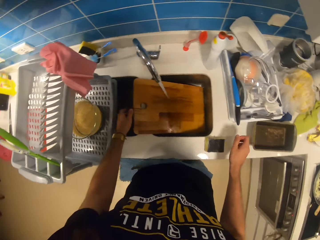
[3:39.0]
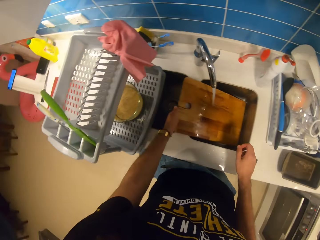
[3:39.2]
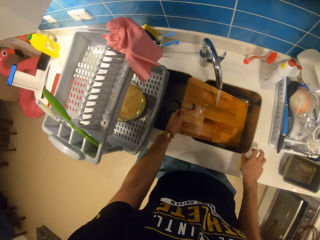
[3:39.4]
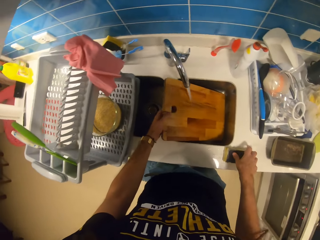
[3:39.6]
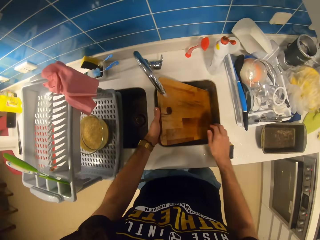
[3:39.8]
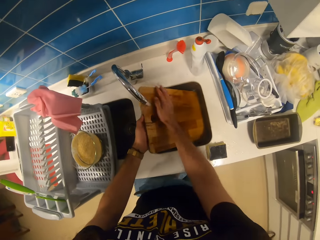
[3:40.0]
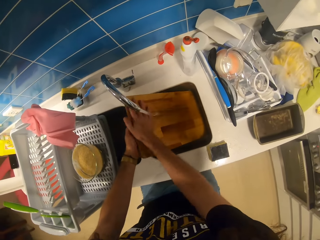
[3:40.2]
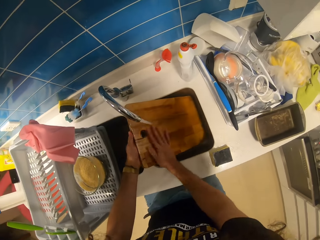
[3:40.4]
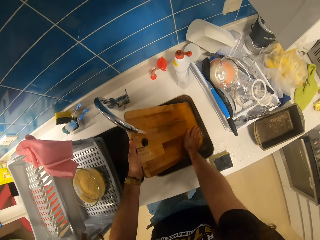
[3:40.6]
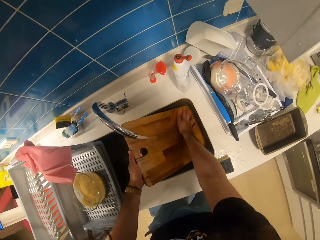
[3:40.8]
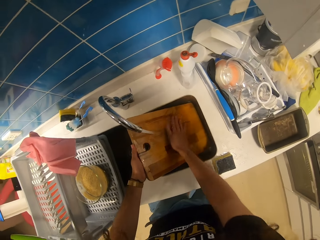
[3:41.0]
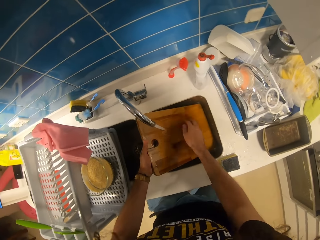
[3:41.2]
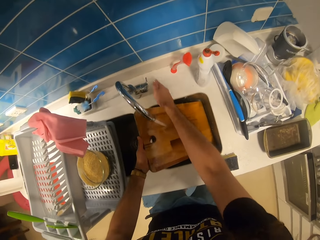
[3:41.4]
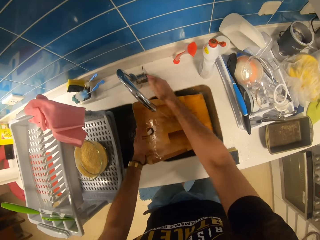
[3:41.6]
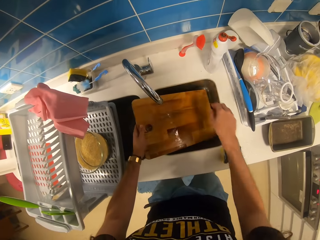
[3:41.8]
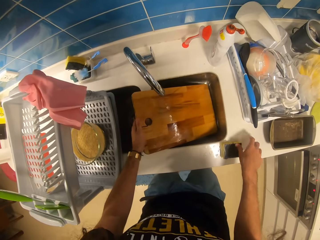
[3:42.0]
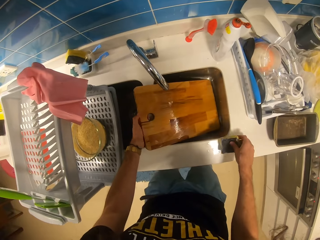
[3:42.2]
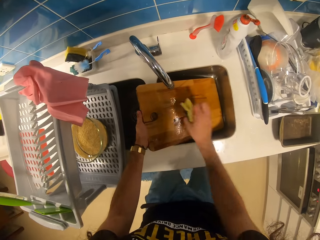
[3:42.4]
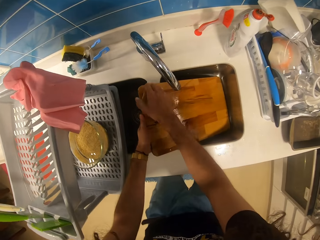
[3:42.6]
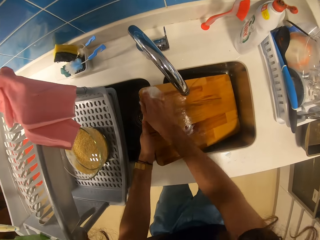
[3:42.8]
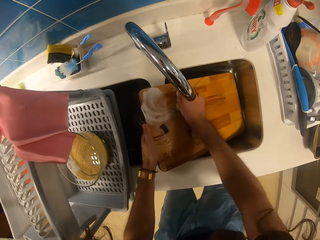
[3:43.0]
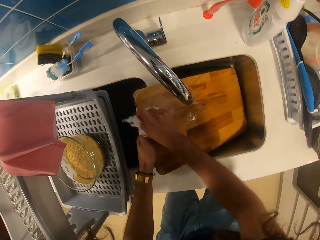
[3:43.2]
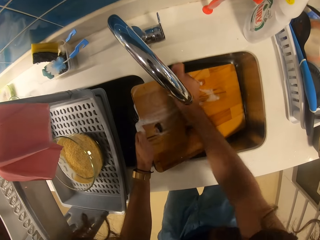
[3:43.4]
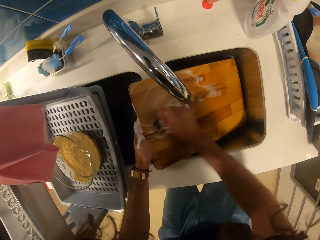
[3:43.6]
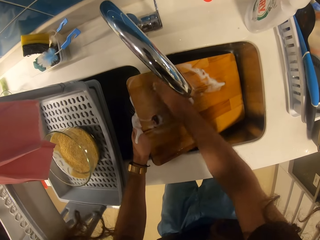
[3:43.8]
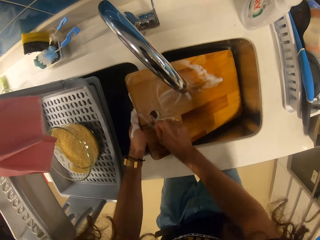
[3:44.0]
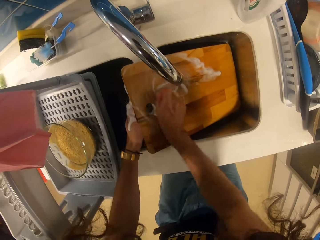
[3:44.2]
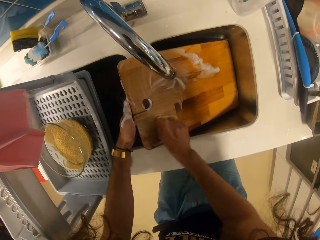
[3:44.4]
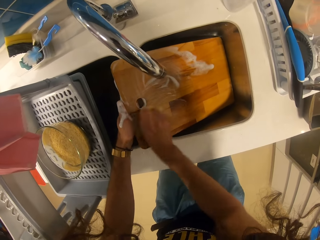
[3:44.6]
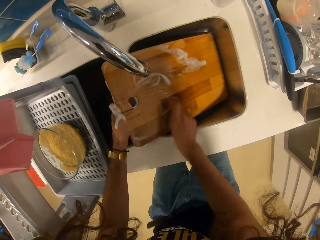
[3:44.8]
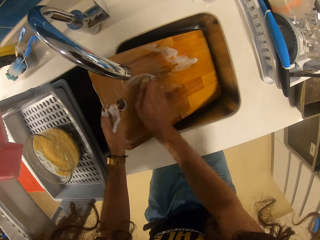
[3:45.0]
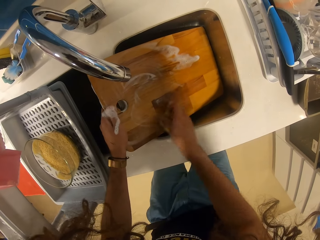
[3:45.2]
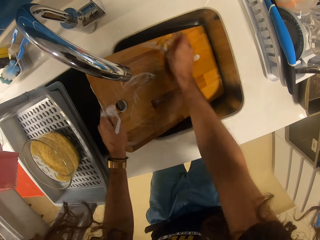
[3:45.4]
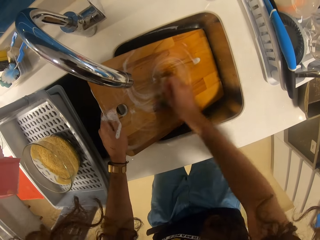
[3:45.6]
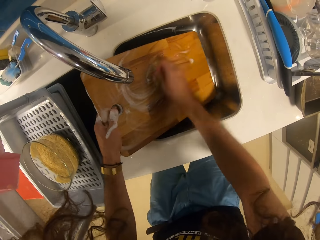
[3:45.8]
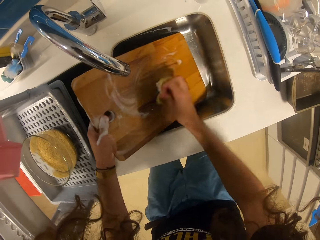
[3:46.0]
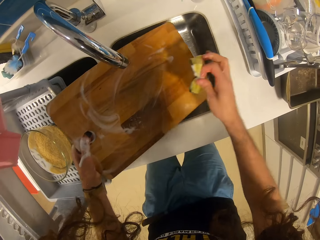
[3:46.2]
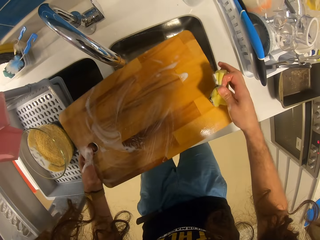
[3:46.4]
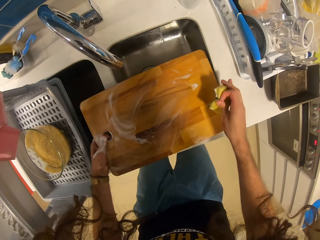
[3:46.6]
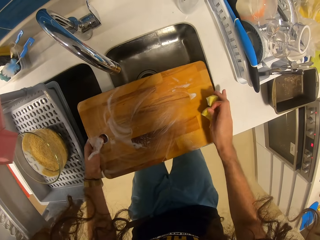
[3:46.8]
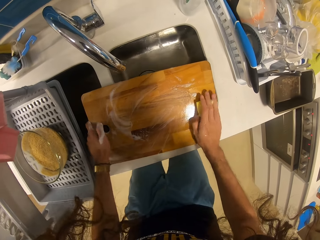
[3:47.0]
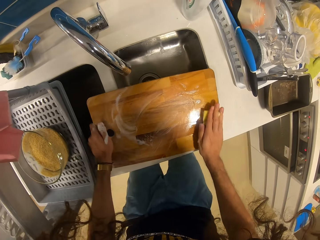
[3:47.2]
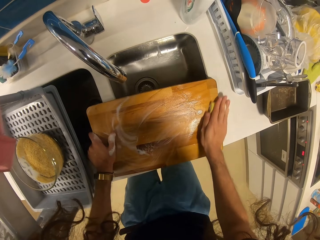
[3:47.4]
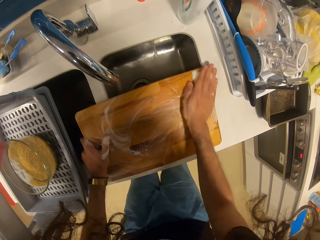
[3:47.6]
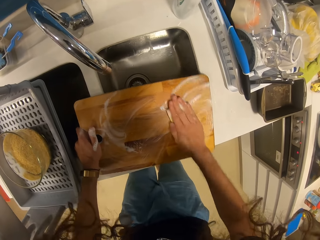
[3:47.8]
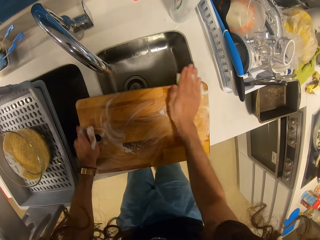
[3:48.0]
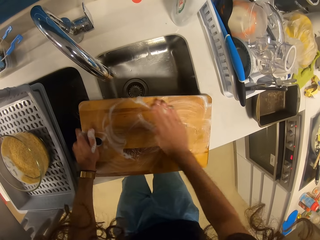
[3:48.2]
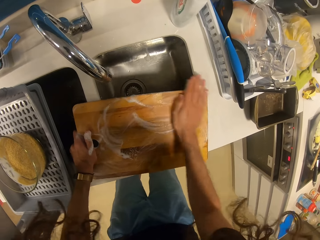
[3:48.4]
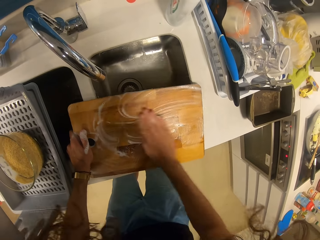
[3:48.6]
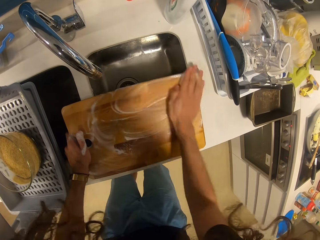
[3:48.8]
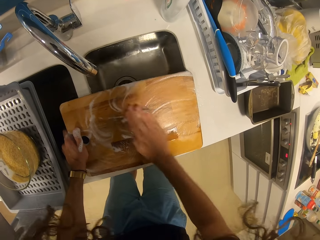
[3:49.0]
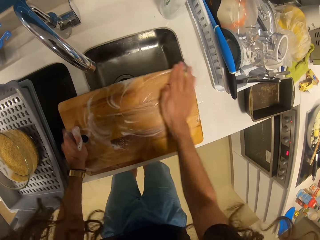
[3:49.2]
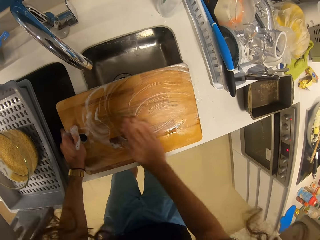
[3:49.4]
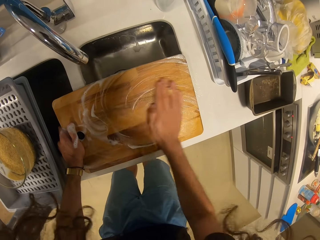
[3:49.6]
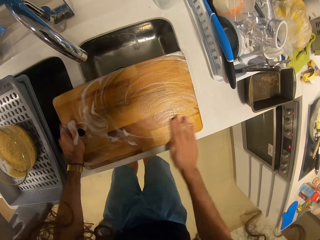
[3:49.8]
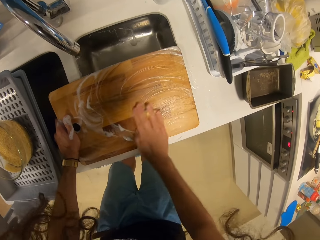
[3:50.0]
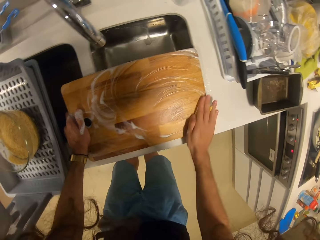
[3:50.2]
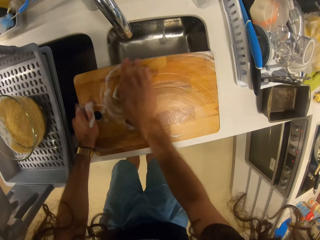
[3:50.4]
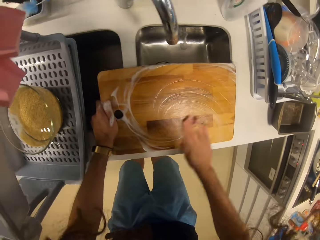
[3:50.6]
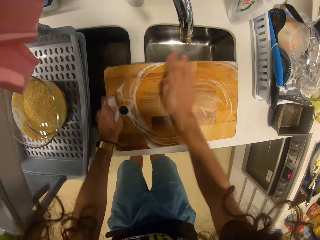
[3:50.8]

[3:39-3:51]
The camera wearer withdraws the hand from the cutlery. He picks up the chopping board from the sink with his left hand. He washes the chopping board with both hands. He raises the hand towards the tap with the right hand. He closes the tap with his right hand. He picks up the sponge from the counter with his right hand. He washes the chopping board with the sponge.

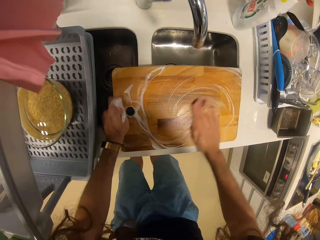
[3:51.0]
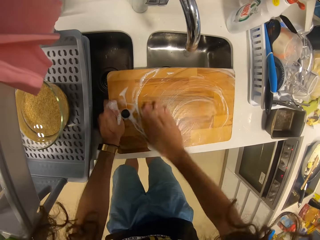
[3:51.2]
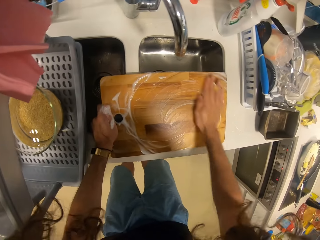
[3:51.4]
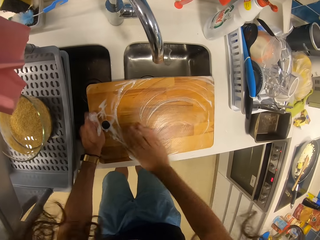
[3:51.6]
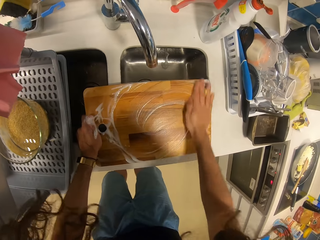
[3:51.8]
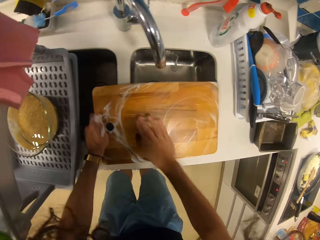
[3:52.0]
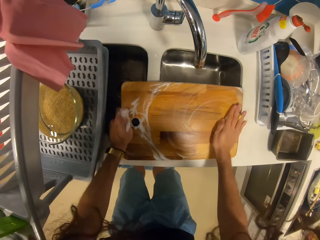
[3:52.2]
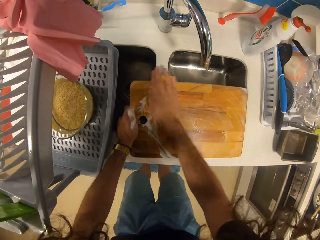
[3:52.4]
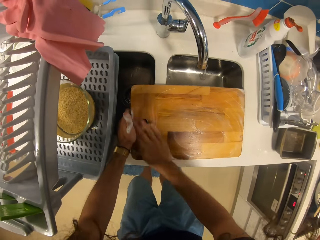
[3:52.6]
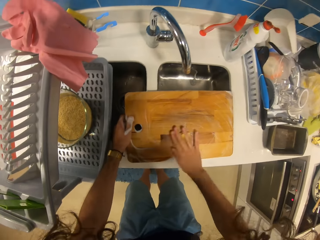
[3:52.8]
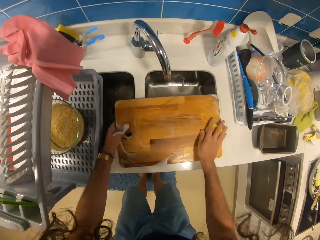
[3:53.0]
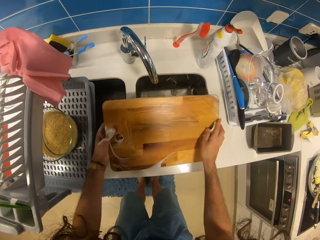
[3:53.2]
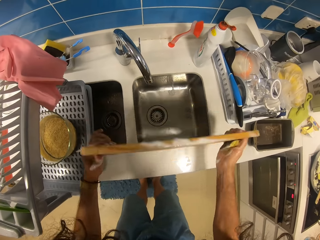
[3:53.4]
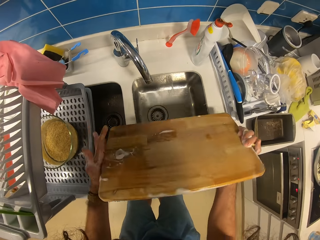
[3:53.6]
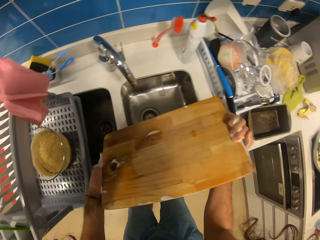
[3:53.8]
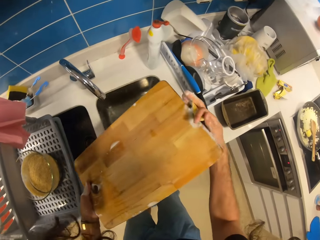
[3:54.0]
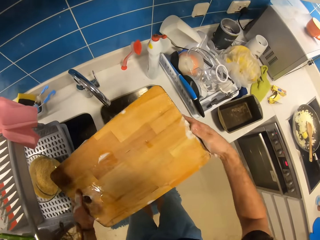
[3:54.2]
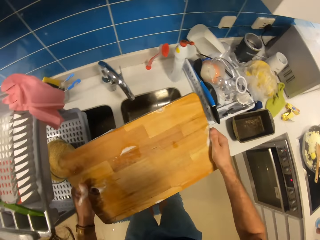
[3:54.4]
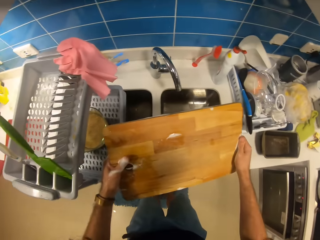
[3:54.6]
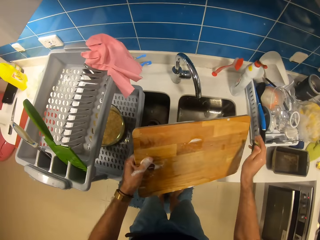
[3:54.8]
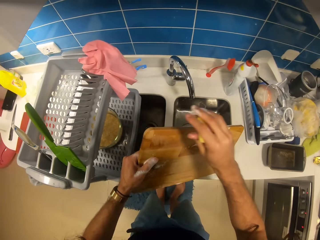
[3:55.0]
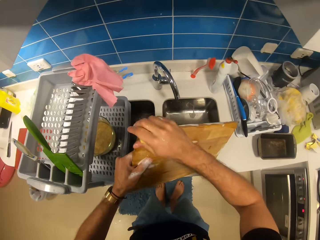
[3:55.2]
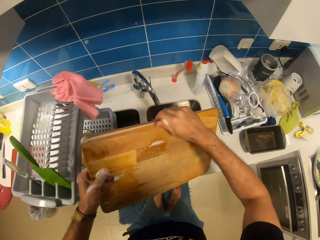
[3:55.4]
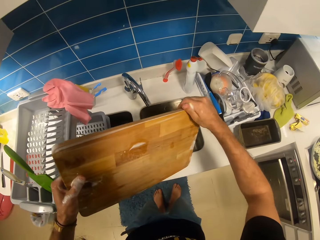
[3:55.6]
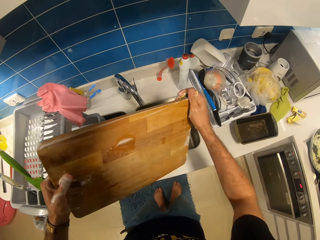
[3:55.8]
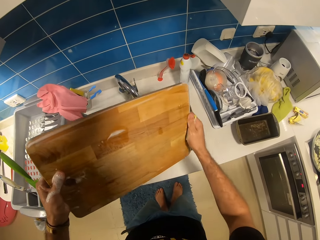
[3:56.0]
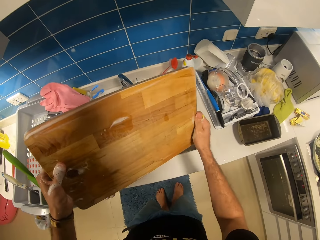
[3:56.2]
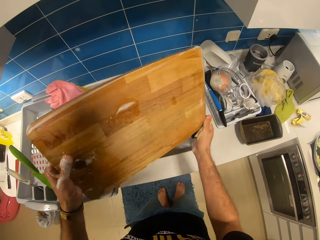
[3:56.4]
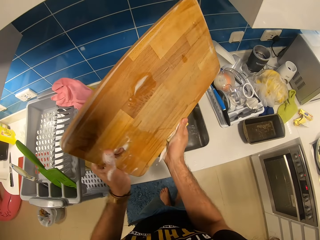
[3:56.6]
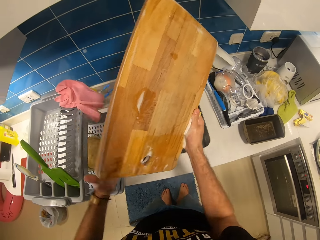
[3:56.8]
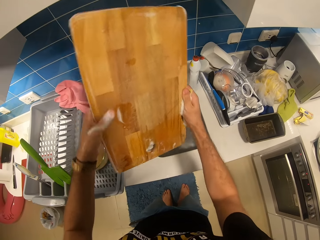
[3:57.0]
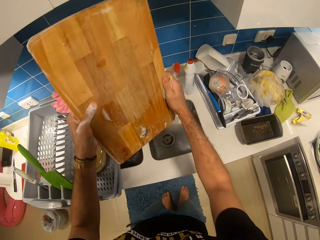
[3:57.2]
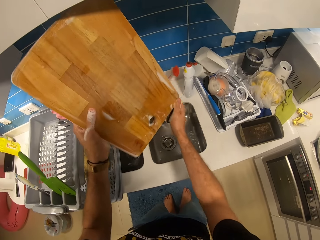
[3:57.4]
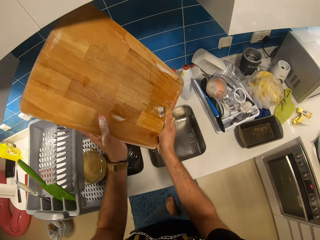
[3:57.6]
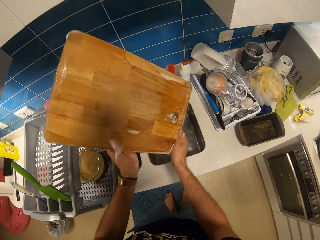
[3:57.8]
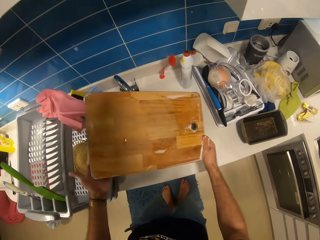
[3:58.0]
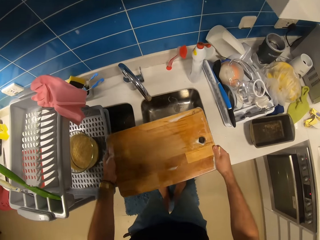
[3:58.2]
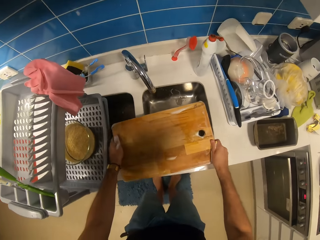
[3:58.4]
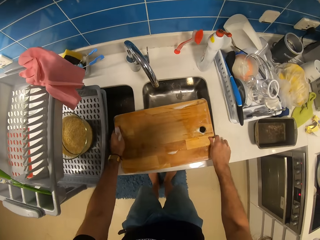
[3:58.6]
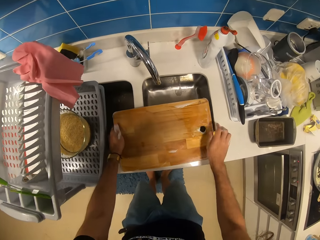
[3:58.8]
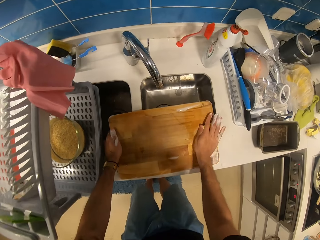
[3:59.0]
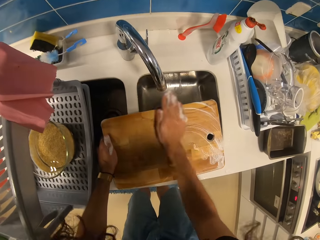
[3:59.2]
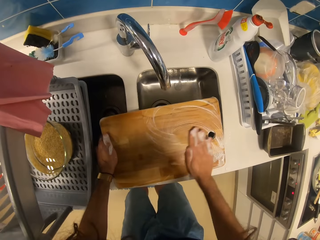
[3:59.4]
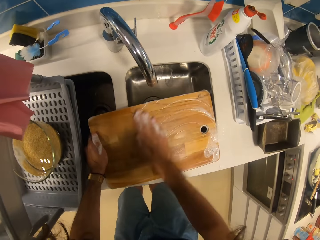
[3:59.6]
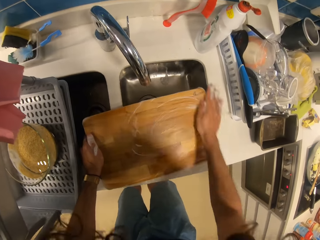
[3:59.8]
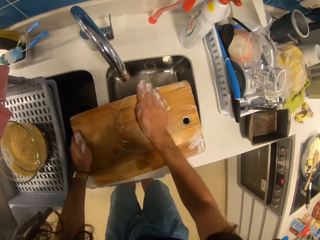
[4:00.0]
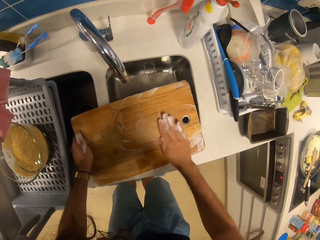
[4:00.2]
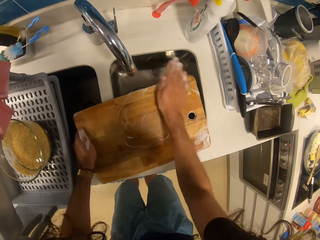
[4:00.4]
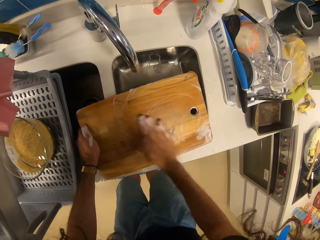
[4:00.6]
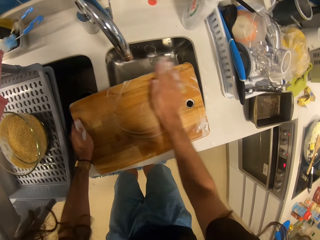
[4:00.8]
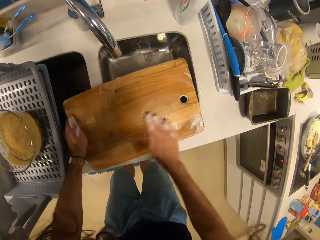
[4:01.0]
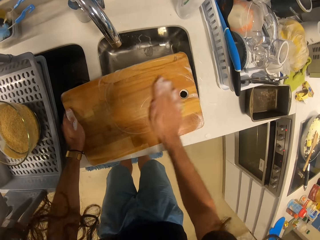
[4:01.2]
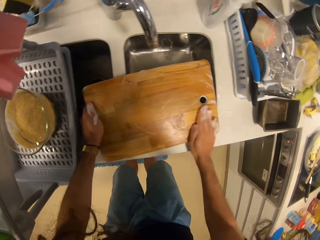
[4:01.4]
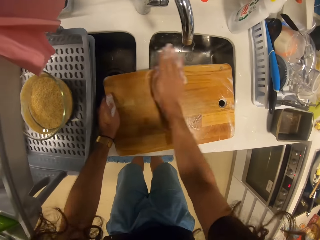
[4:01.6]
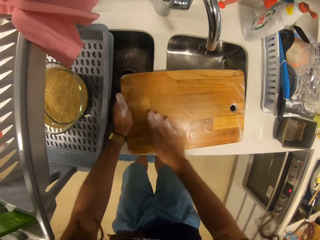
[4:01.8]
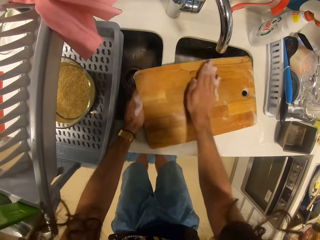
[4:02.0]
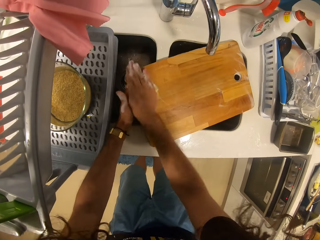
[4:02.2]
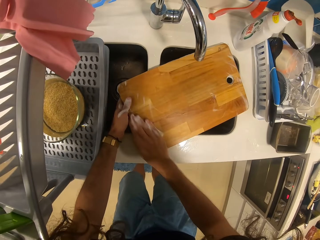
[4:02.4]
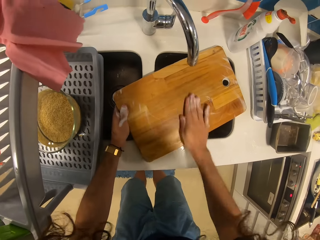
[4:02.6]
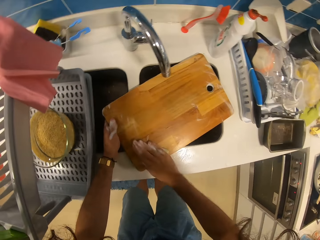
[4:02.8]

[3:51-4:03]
The camera wearer turns the chopping board with his hands. He washes the chopping board with the sponge. He places the chopping board on the countertop. He washes the chopping board with the right hand.
